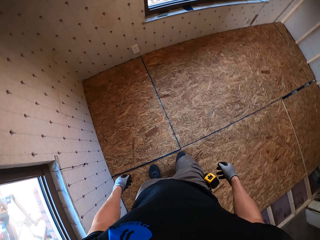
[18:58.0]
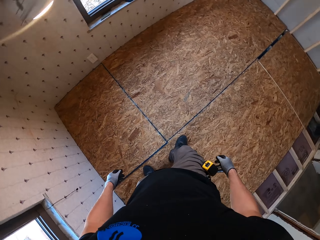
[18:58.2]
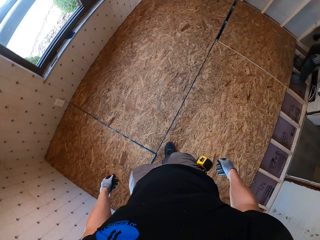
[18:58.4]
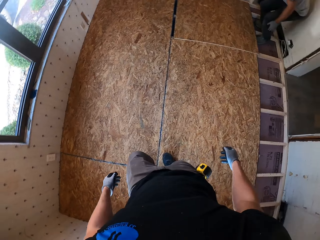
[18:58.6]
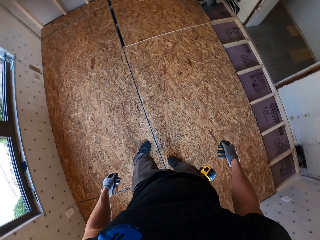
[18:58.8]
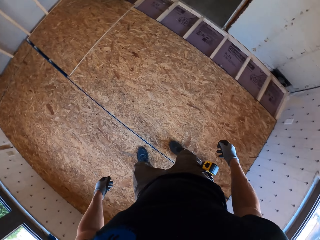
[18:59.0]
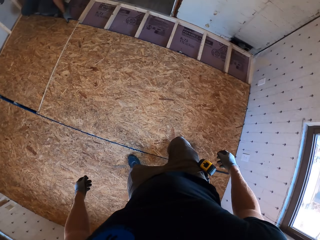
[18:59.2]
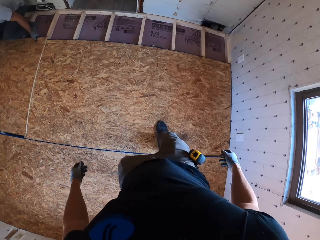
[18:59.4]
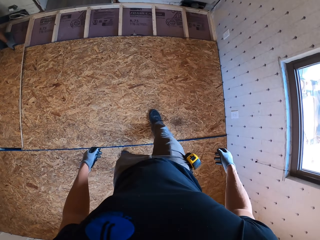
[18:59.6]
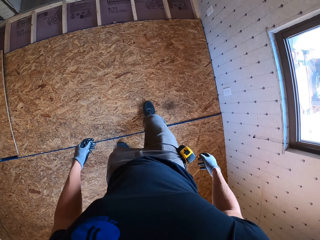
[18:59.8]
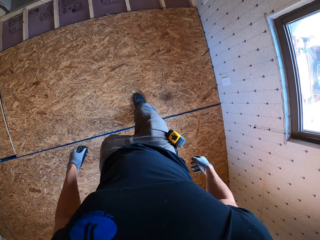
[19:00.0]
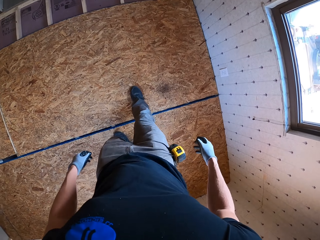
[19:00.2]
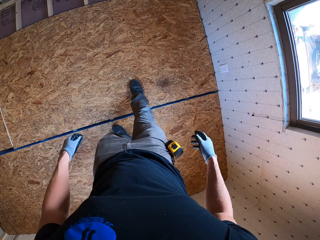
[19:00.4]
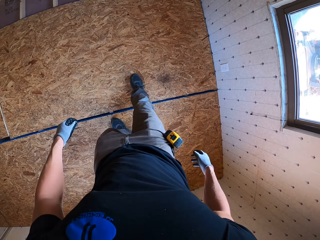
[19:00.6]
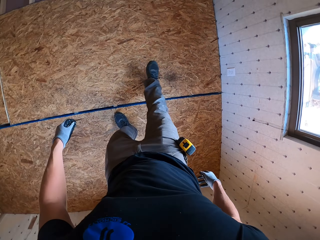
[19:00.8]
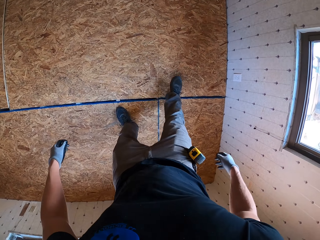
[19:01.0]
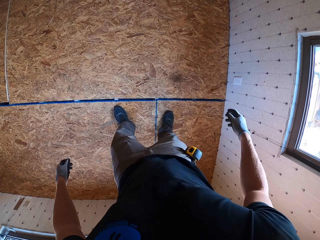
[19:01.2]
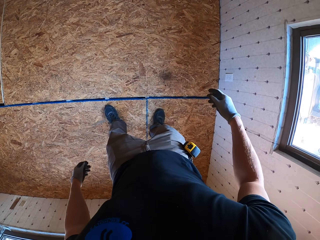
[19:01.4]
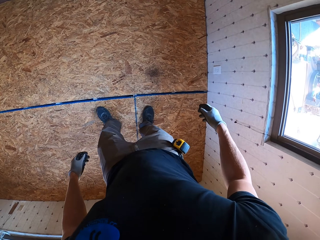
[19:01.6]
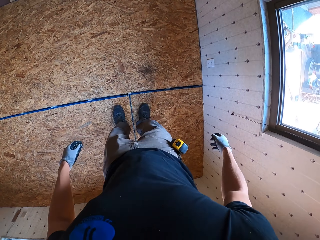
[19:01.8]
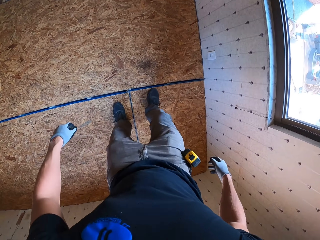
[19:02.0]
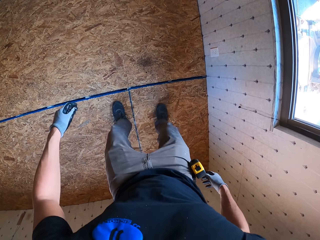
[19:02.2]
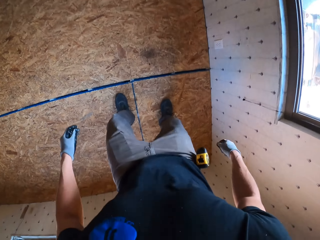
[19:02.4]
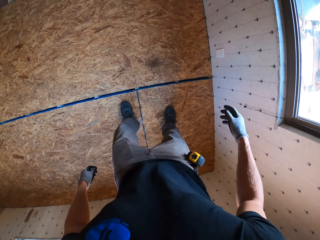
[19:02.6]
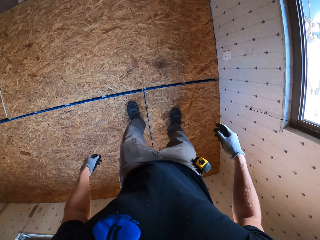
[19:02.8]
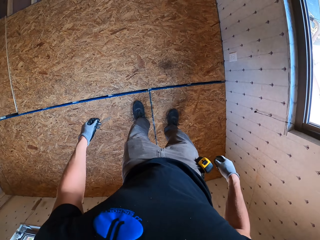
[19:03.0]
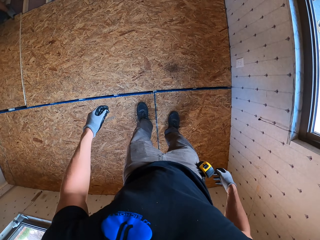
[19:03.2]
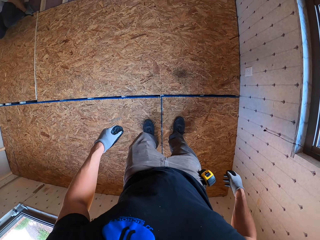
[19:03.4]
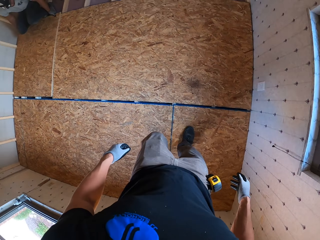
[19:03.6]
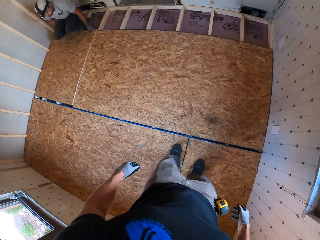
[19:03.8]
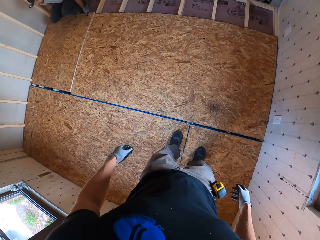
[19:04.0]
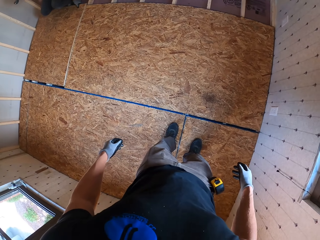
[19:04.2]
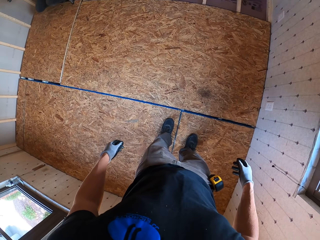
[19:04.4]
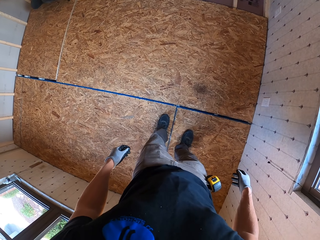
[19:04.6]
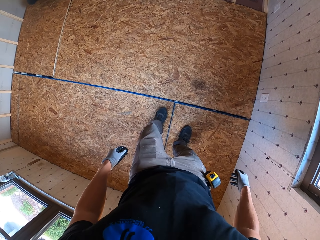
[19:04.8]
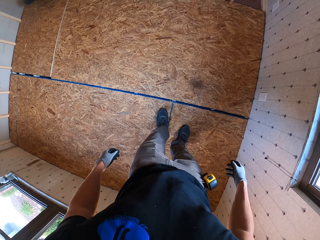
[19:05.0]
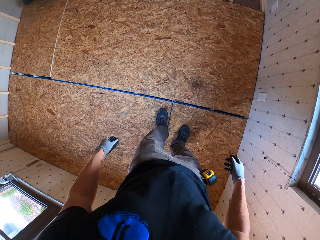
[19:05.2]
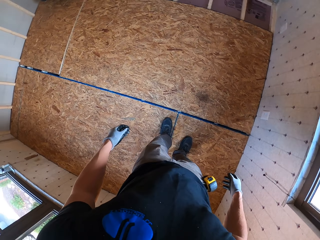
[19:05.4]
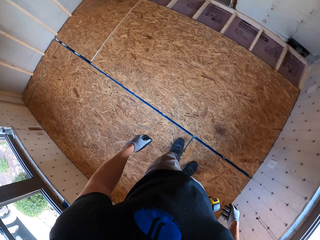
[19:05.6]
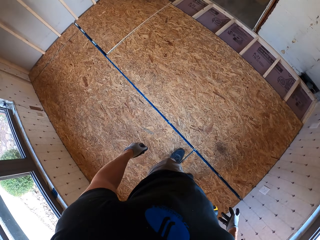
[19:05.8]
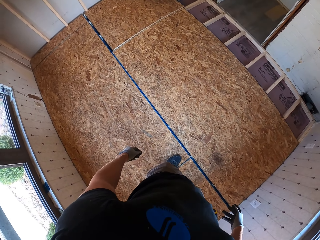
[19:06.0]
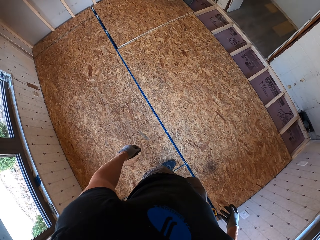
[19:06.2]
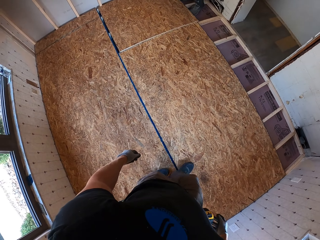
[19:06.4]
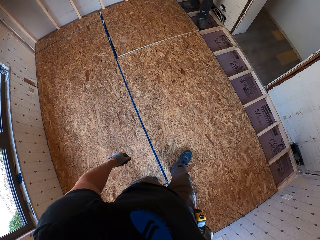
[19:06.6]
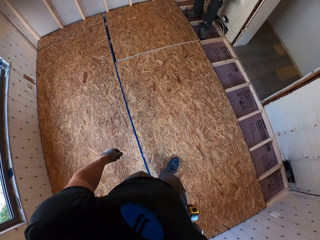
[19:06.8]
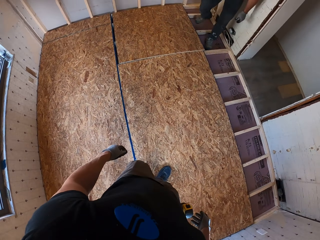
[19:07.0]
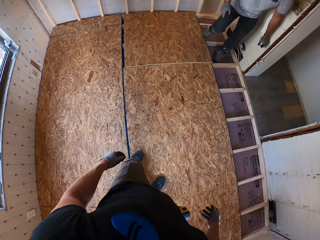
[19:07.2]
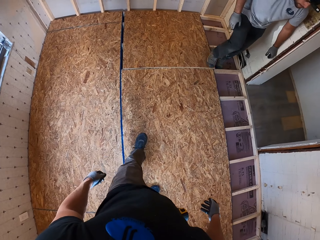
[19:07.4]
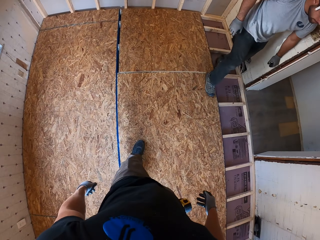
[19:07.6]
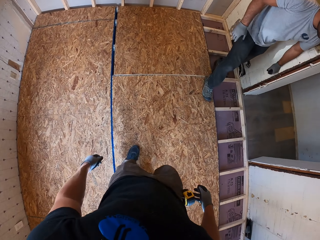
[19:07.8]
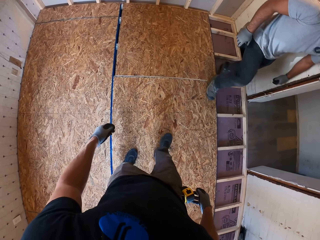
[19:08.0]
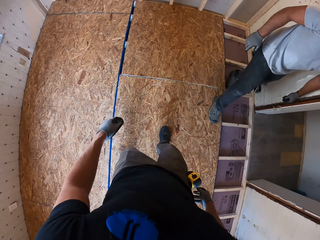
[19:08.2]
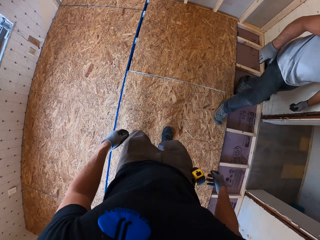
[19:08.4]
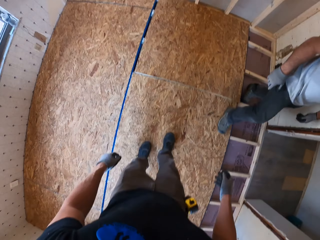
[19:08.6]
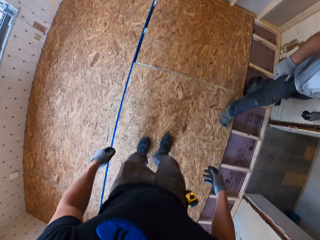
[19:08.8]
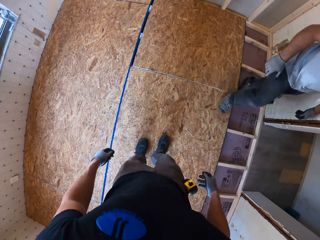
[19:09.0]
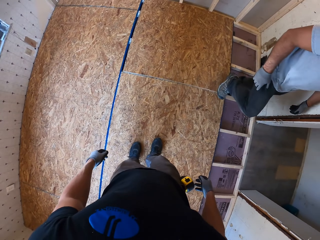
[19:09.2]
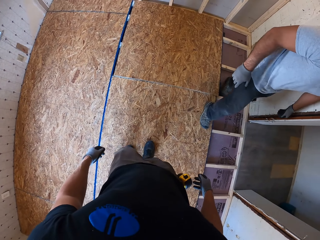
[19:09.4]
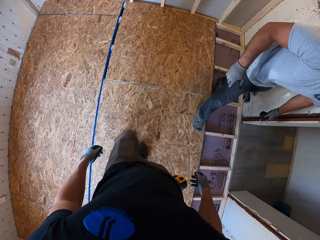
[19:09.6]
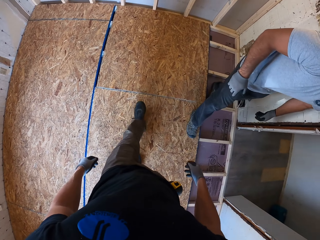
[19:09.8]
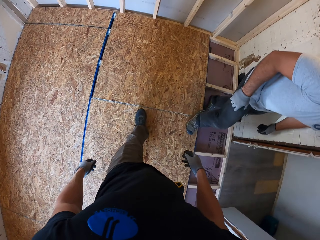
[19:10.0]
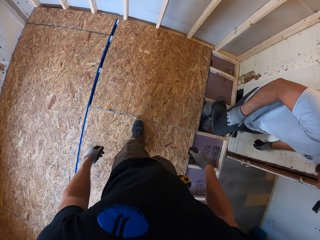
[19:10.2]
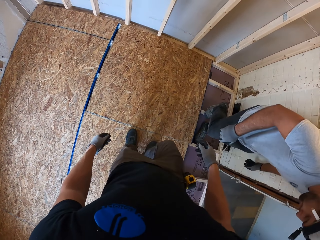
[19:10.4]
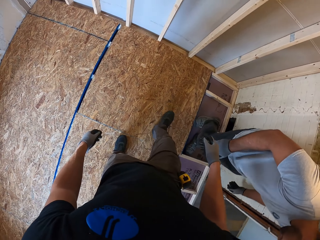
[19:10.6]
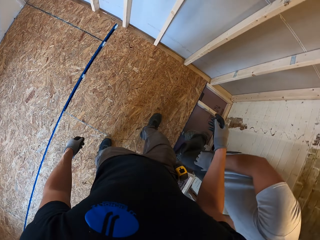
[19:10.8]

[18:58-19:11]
The camera wearer steps on the spread wood and kicks on a piece of board on the floor. A man steps on the spread wood. The man kicks on a piece of board on the floor.

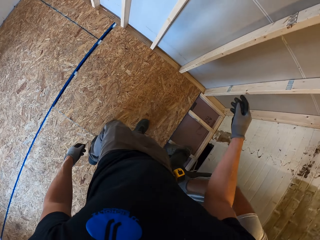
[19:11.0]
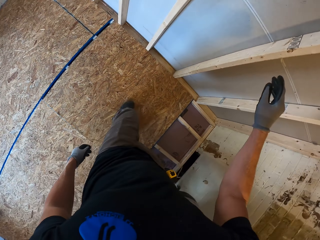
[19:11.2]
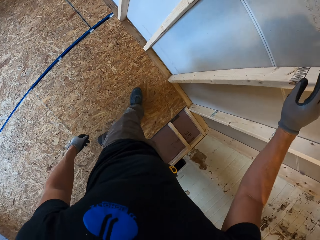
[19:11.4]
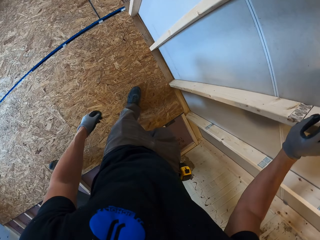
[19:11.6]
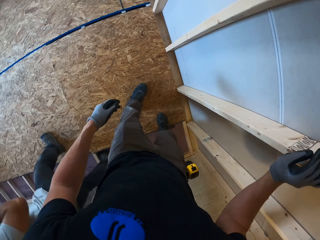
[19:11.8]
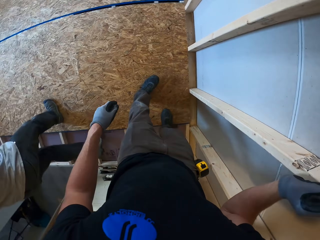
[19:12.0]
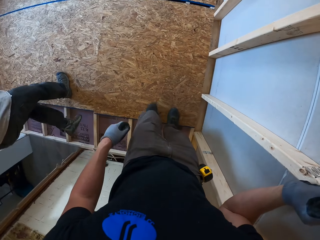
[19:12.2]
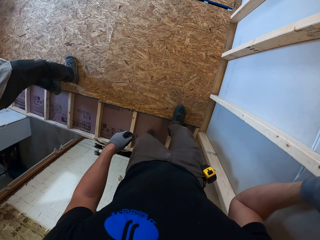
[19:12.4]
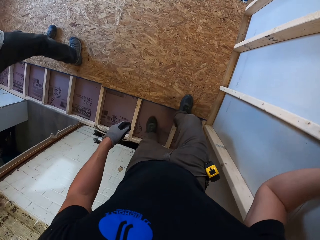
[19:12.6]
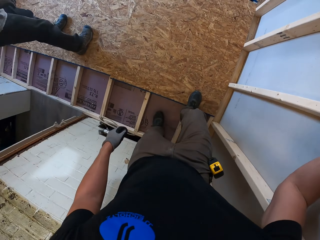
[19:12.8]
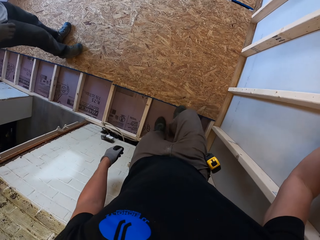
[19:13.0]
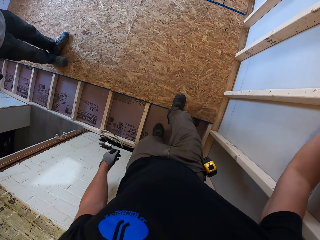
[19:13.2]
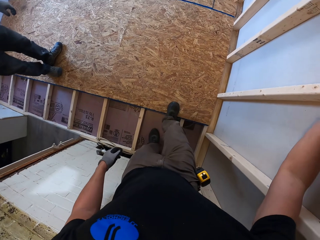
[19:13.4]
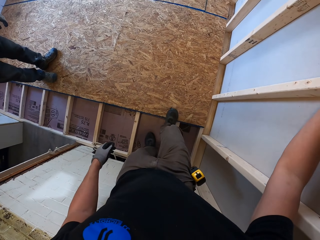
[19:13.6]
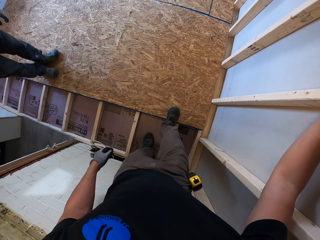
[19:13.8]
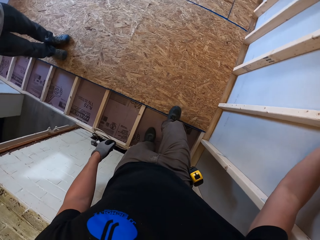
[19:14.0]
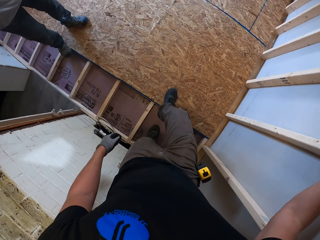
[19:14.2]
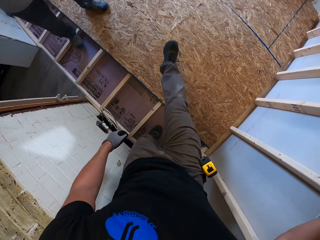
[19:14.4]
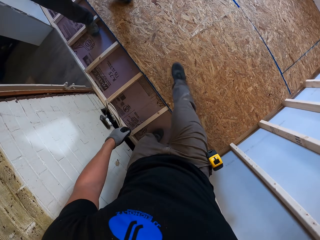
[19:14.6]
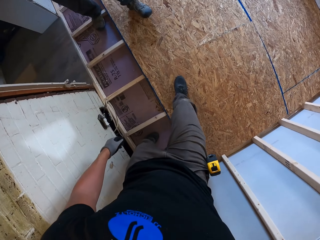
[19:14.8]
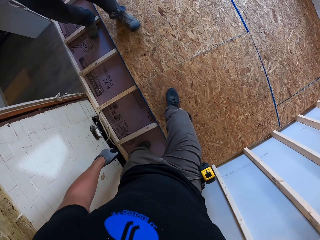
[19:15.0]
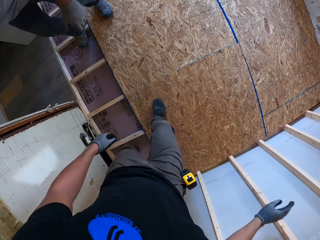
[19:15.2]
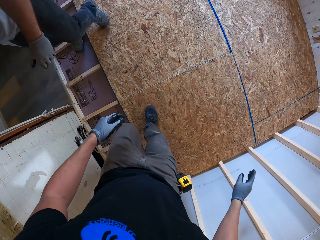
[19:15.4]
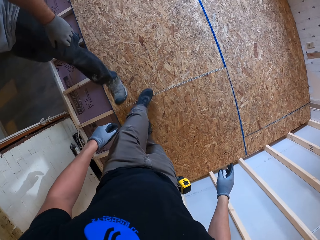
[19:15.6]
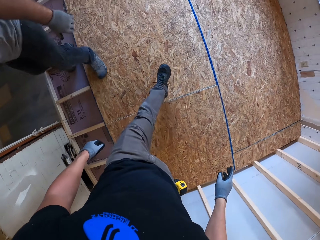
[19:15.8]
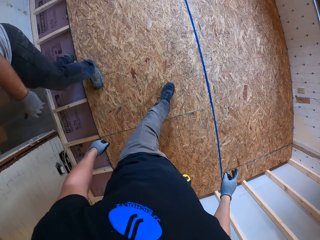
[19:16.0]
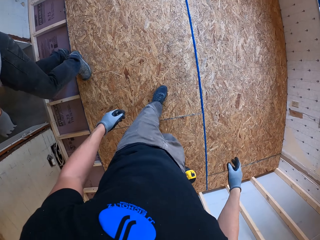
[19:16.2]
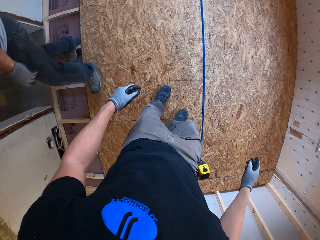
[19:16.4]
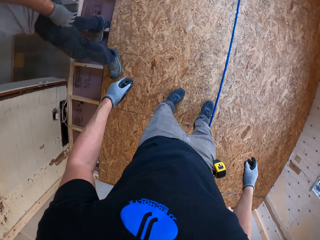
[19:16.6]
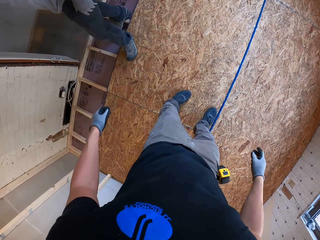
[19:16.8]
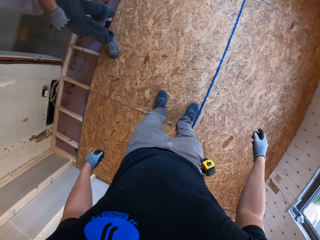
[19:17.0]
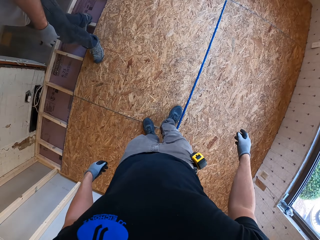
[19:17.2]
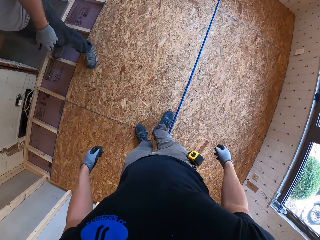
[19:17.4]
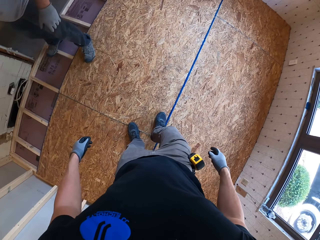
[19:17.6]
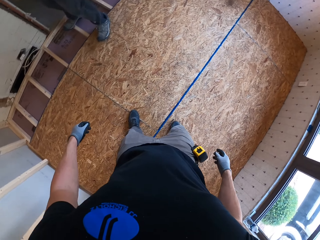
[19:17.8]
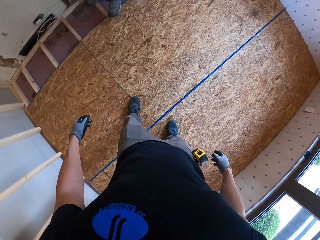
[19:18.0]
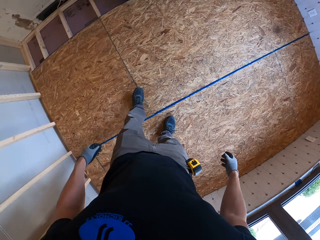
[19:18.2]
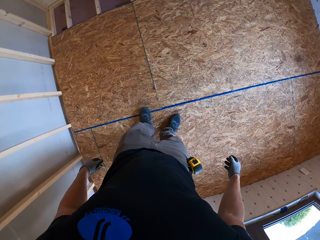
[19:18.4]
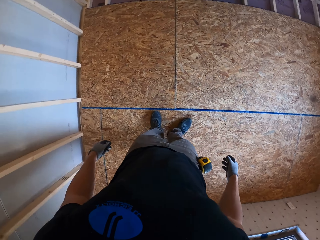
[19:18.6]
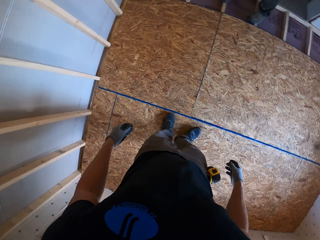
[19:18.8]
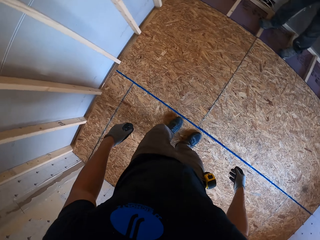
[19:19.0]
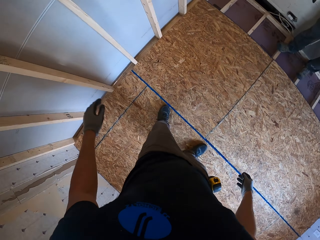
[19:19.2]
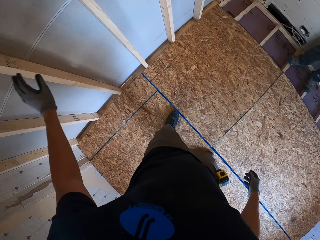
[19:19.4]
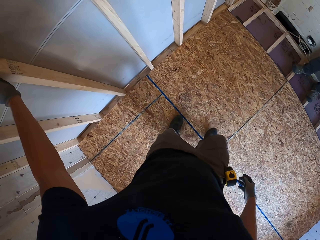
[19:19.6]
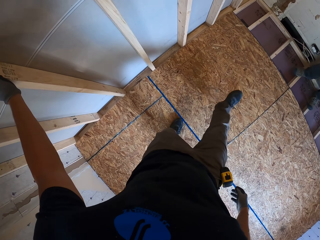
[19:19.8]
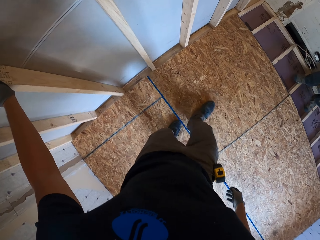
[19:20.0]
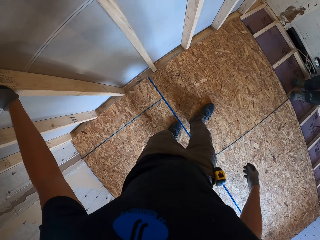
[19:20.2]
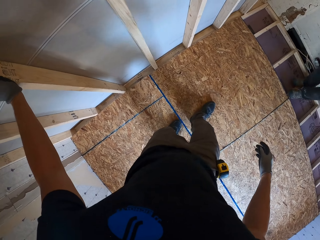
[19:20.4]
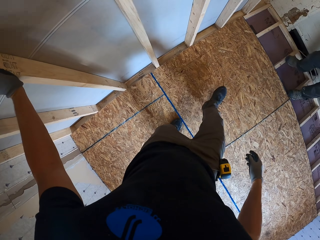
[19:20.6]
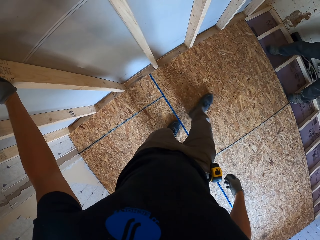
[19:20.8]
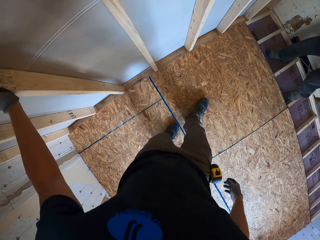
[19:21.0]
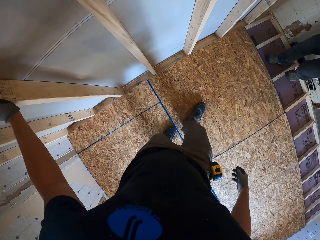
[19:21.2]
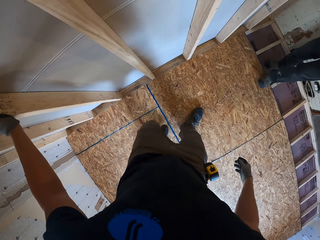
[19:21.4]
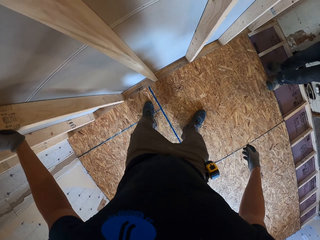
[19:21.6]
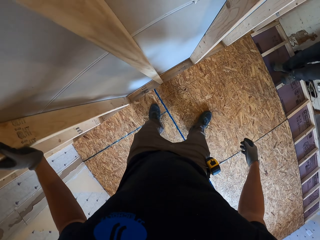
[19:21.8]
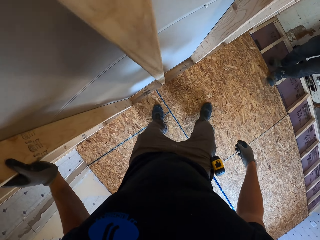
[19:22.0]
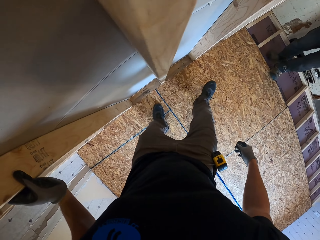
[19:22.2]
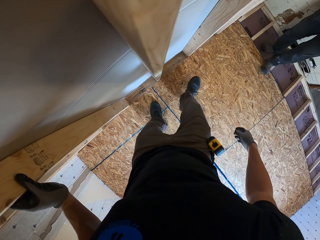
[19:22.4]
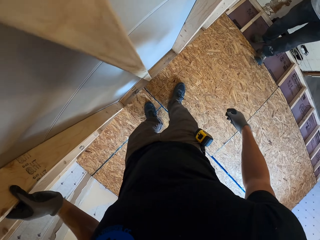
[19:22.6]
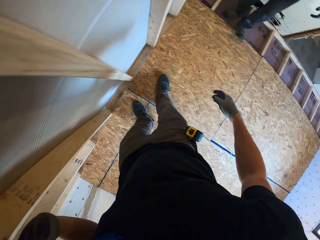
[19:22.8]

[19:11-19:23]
The camera wearer holds a wall, kicks on a piece of board on the floor, and walks in the room. A man kicks on a piece of board on the floor. The camera wearer steps on the spread wood and kicks on a piece of board on the floor.
